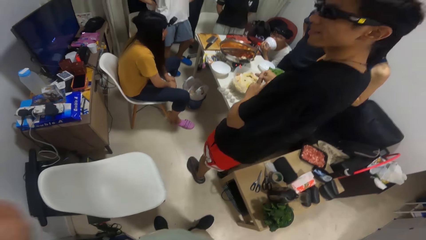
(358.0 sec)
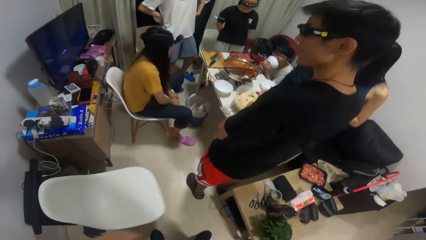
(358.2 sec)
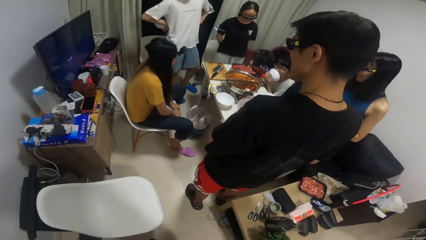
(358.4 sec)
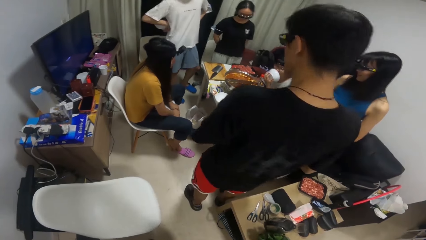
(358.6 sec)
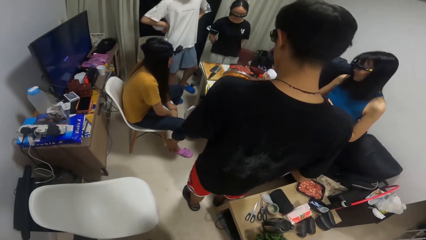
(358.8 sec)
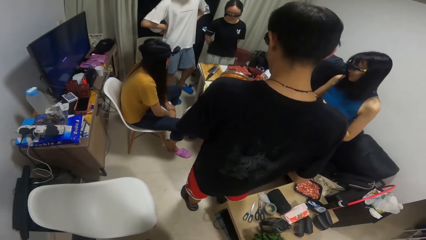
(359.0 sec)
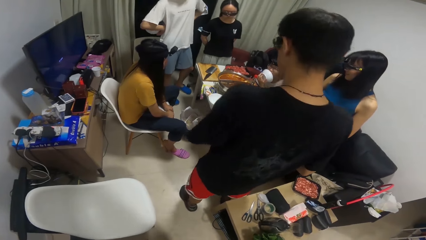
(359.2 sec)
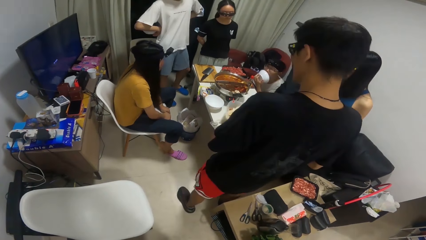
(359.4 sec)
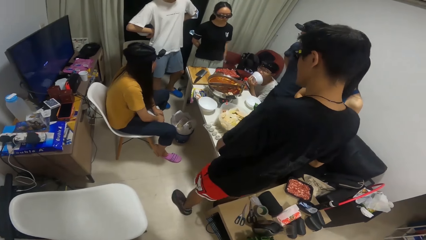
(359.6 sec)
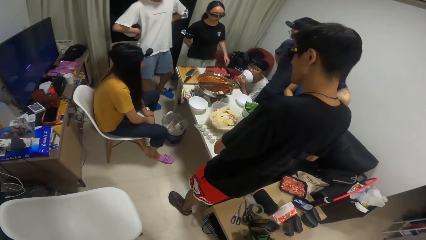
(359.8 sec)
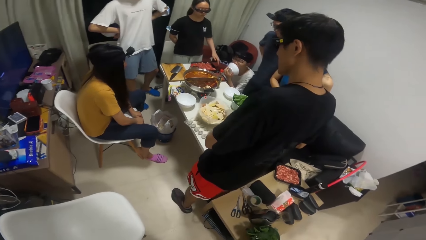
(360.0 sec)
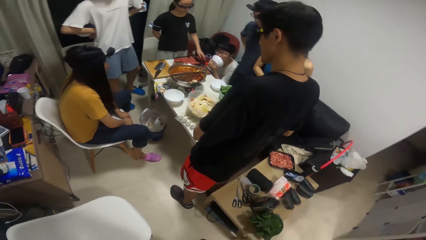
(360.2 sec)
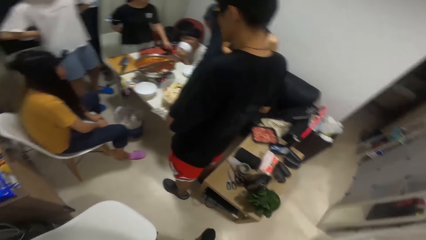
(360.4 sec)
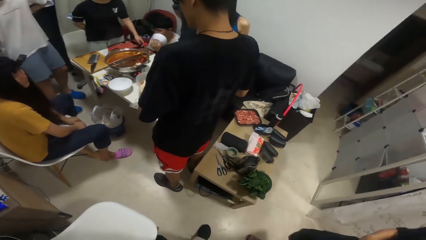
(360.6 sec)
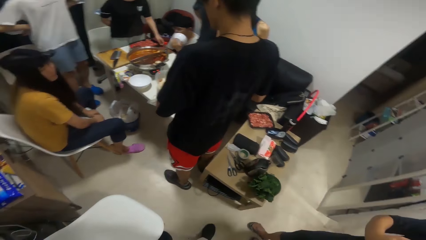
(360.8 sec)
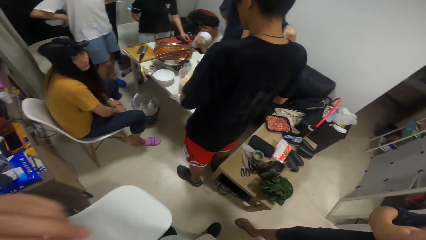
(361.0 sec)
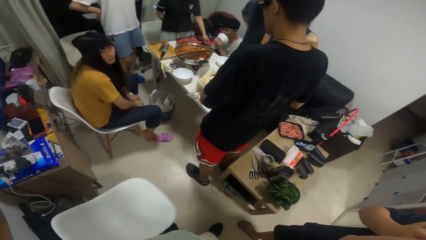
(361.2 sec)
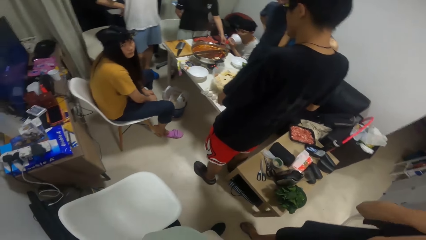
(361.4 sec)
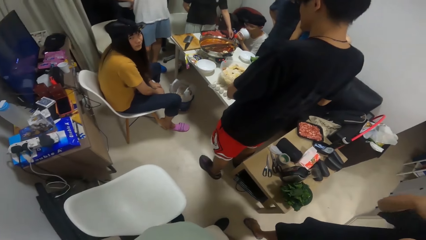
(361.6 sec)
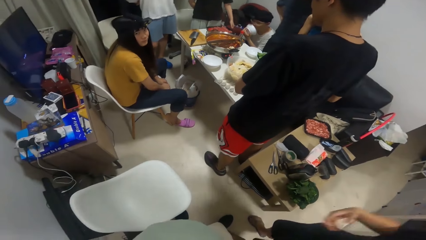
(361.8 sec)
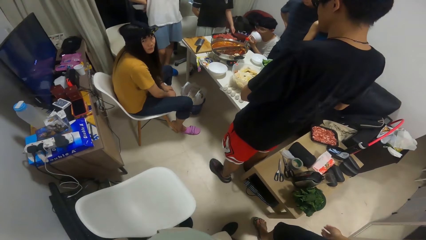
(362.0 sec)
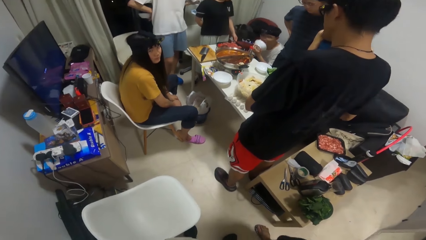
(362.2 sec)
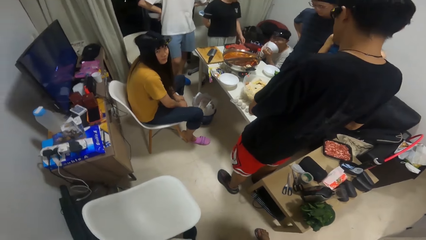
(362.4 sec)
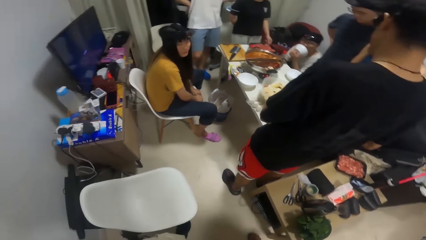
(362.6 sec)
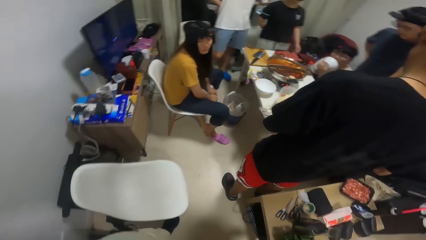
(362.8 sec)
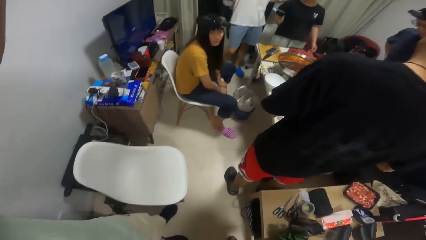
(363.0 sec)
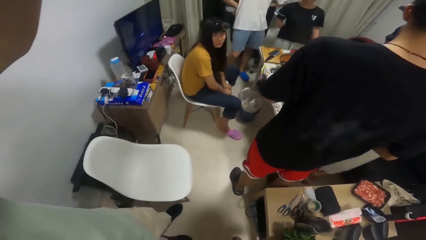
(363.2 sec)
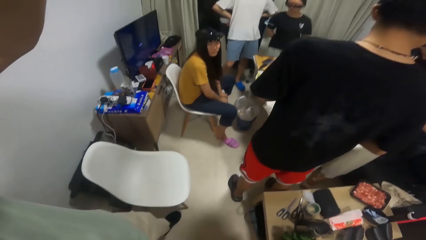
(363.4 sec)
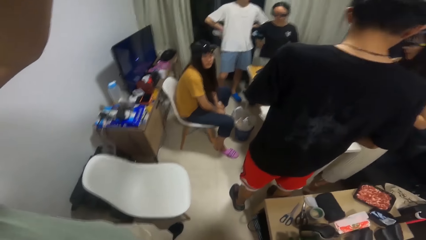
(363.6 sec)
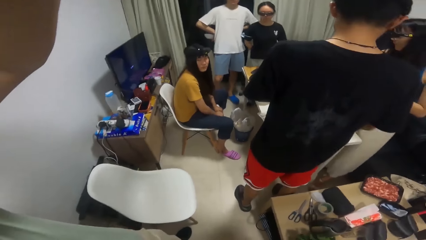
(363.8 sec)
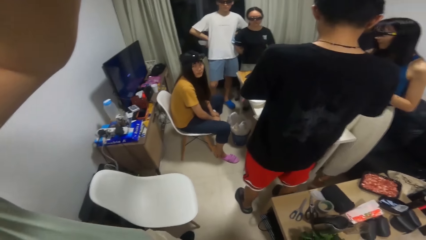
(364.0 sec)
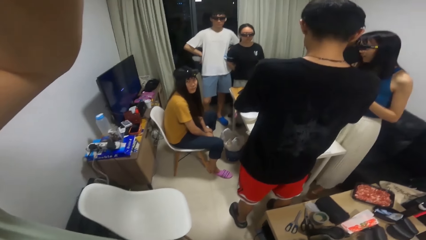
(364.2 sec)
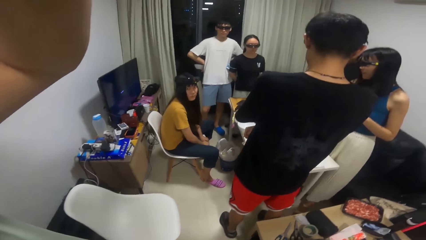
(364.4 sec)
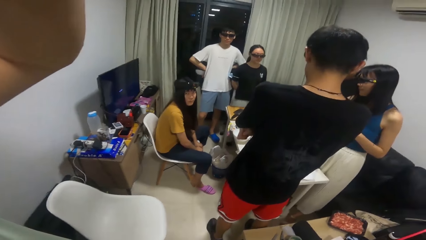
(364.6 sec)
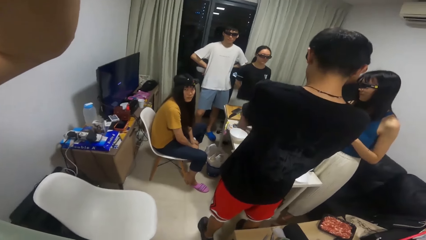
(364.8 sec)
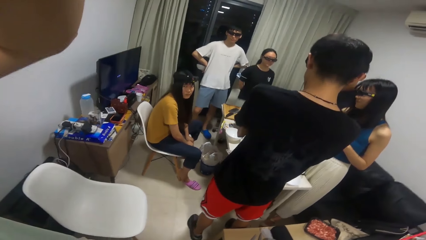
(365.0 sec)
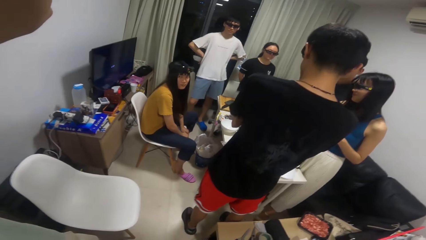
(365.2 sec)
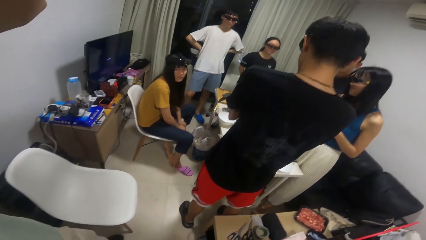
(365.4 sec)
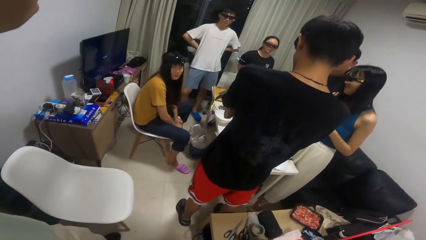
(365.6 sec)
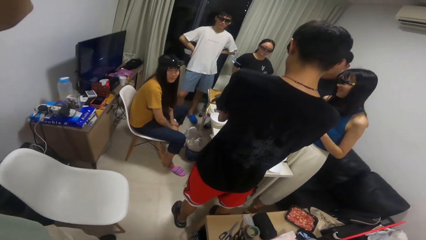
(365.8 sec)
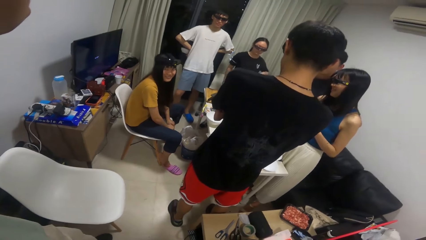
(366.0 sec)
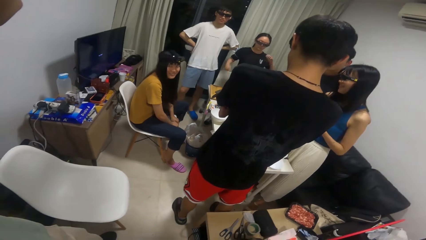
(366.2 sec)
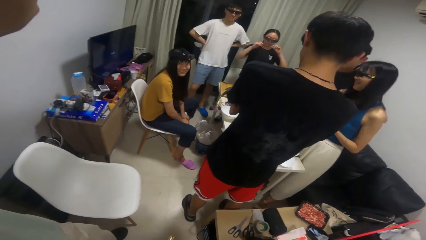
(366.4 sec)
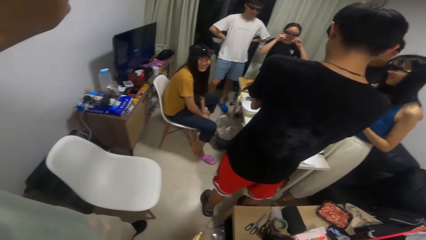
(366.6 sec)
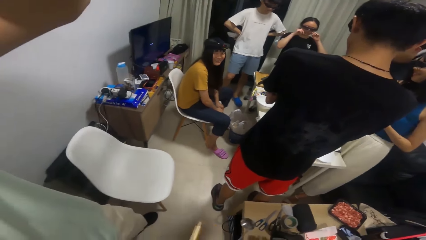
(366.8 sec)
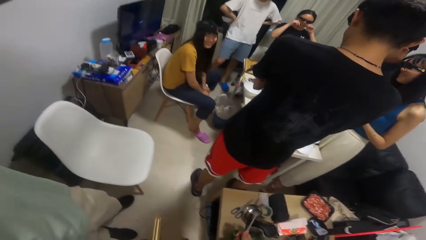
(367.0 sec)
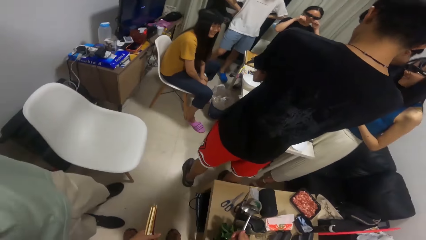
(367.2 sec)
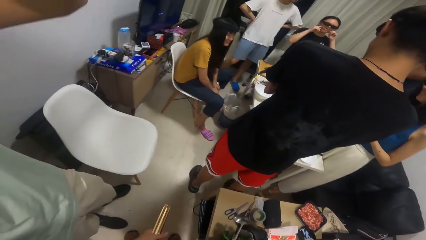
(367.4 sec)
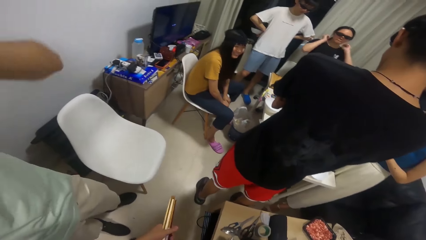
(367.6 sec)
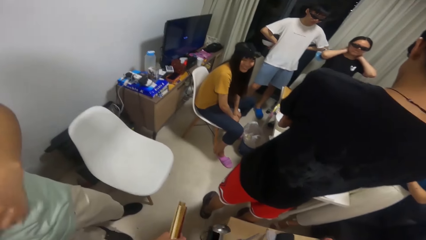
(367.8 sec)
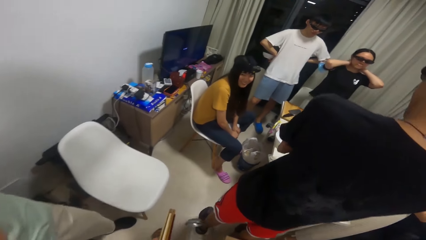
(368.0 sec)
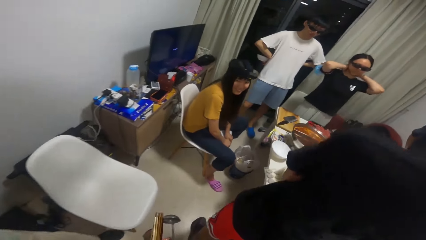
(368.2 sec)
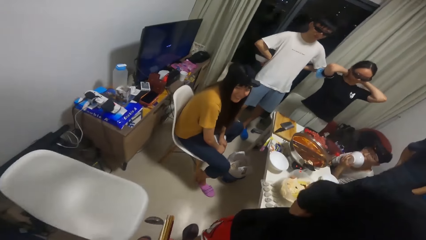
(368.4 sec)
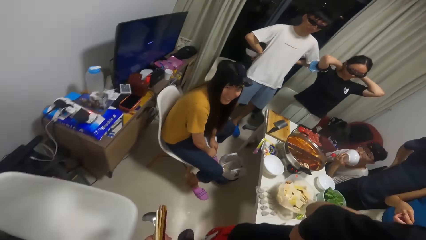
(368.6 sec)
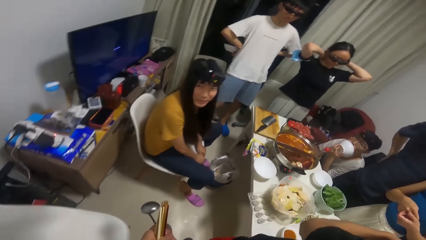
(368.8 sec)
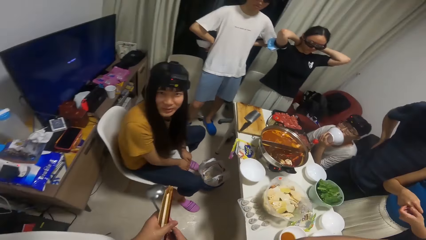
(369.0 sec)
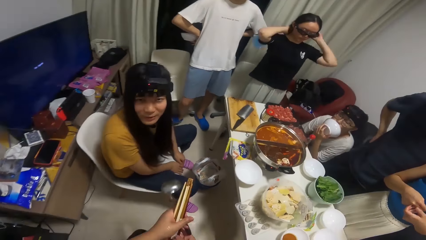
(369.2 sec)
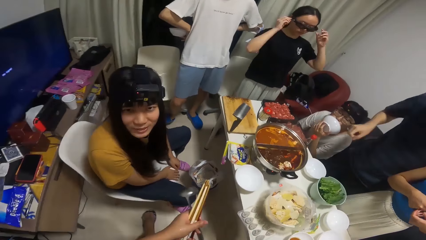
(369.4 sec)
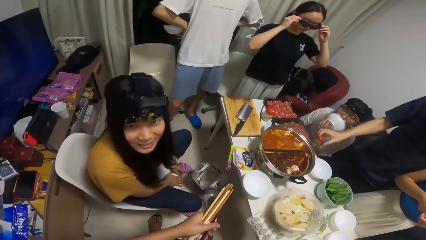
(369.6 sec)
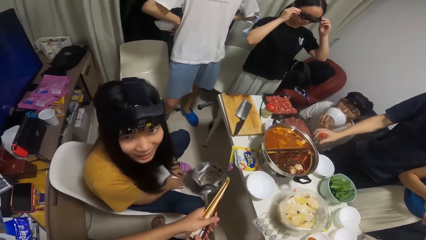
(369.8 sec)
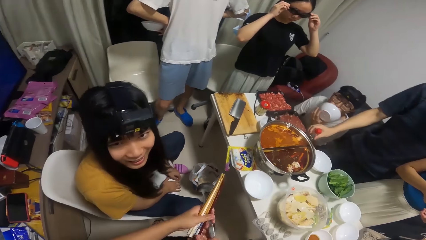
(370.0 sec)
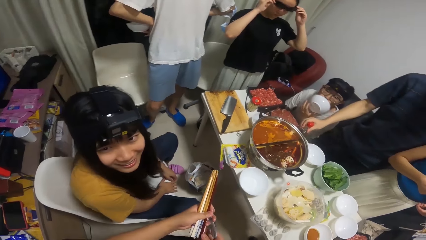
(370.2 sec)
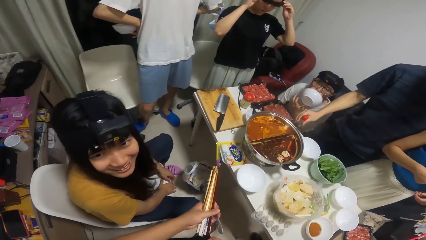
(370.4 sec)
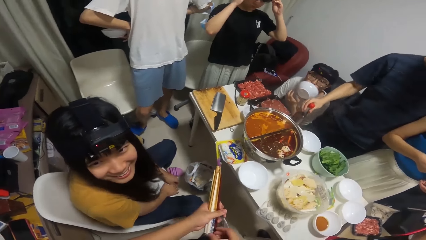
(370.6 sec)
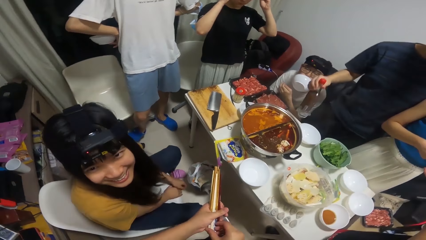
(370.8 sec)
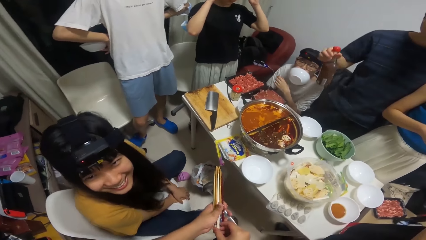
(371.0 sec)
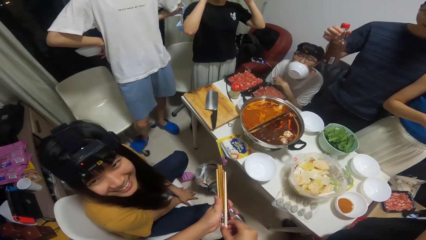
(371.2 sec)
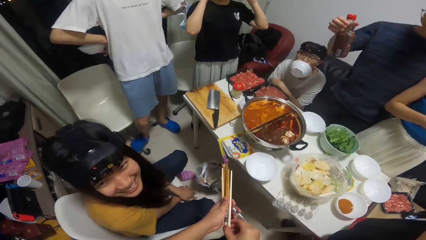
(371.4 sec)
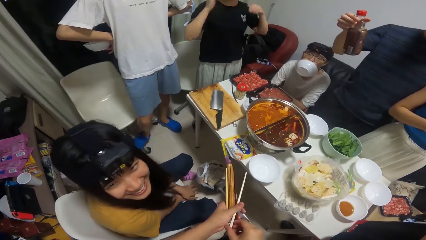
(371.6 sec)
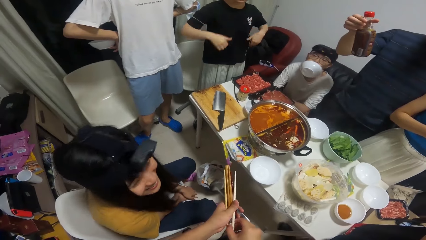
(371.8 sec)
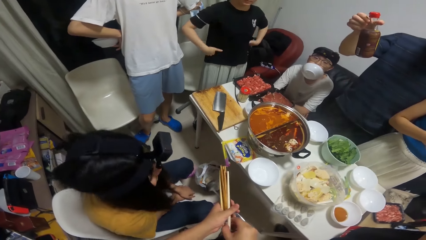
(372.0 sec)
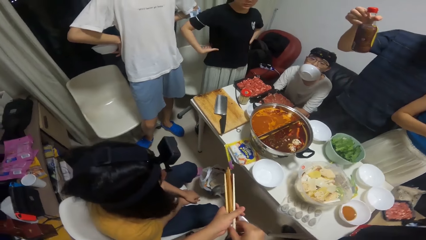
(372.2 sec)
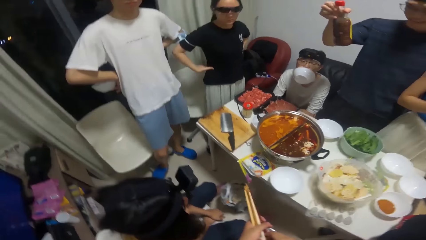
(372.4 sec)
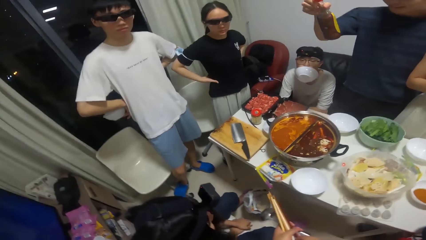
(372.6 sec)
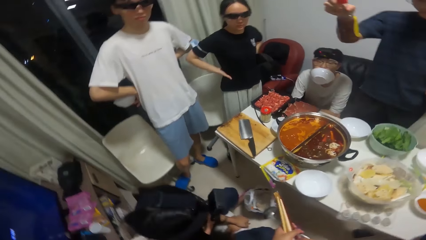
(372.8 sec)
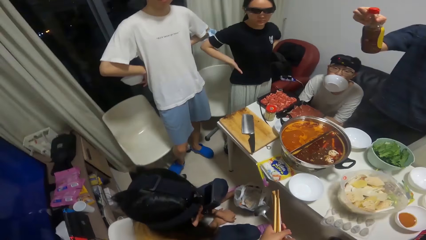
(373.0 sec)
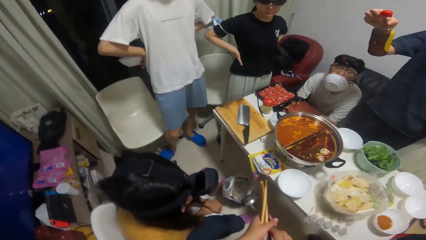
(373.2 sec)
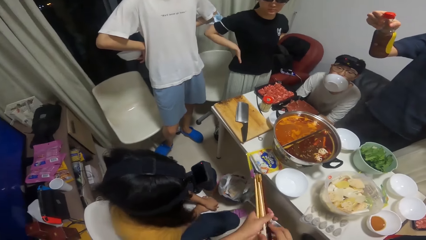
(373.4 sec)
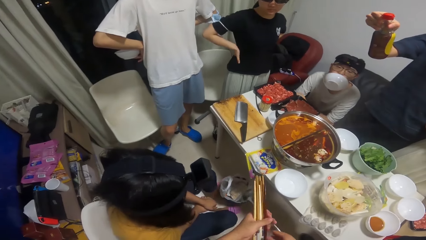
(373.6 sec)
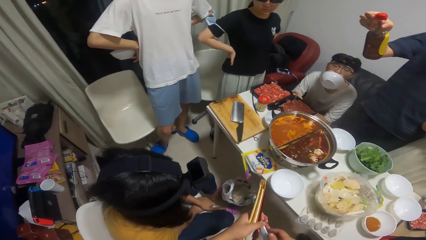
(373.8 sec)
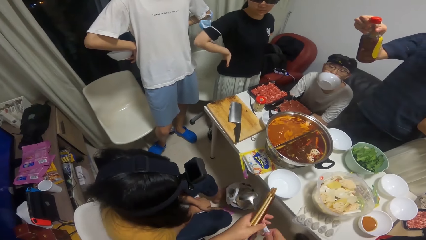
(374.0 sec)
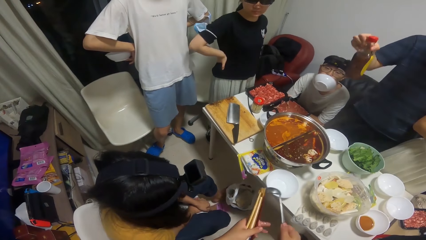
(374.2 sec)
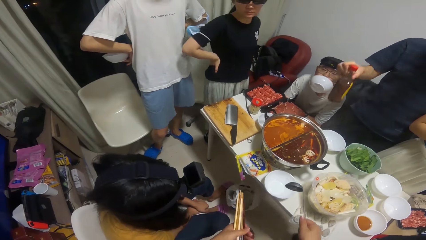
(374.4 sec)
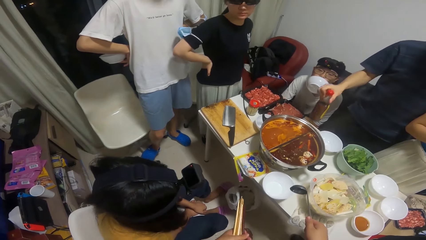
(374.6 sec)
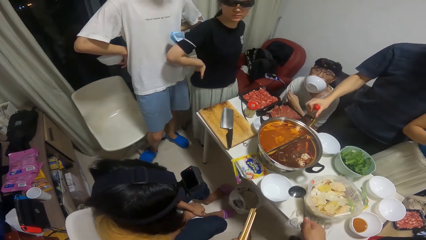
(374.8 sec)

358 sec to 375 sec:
The camera wearer adjusts the camera on his head. He holds some chopsticks and a spoon in his hands. He talks to a man. The man lifts a jar of ketchup from the table.
